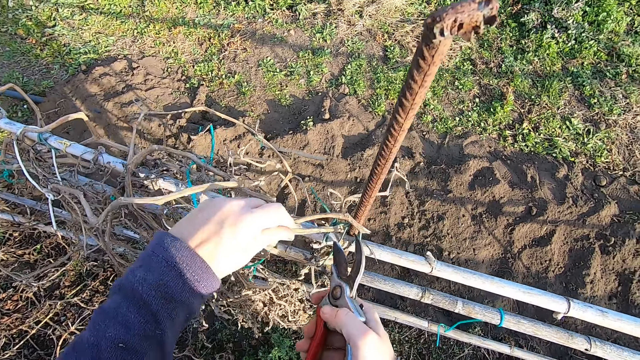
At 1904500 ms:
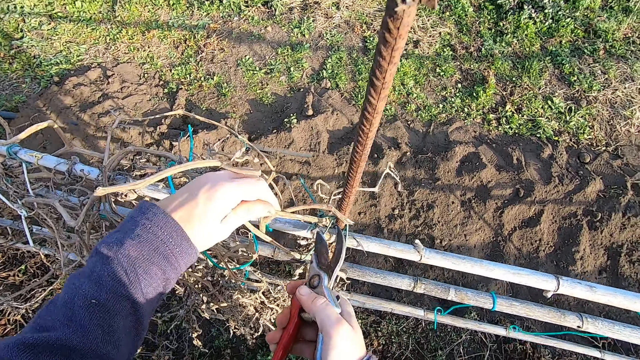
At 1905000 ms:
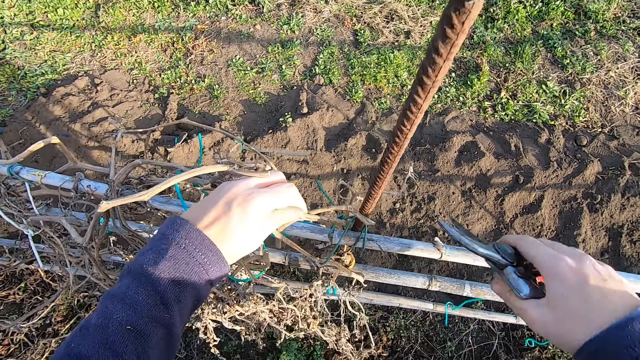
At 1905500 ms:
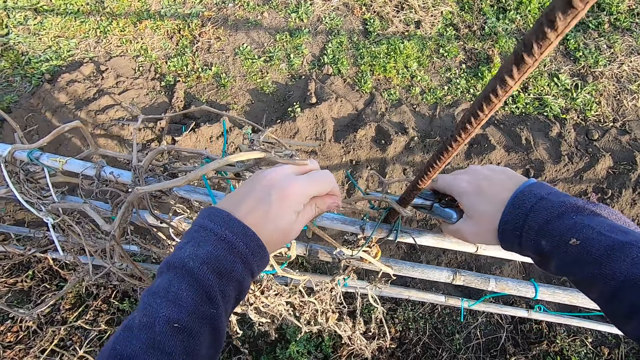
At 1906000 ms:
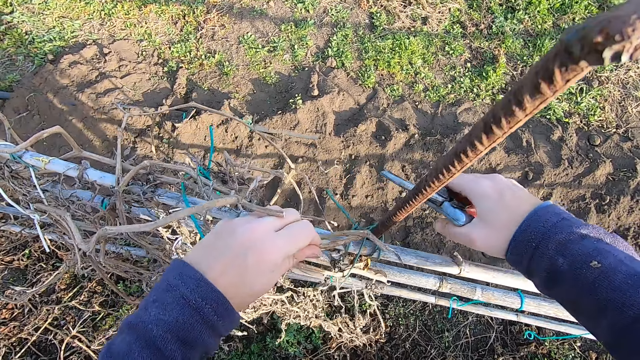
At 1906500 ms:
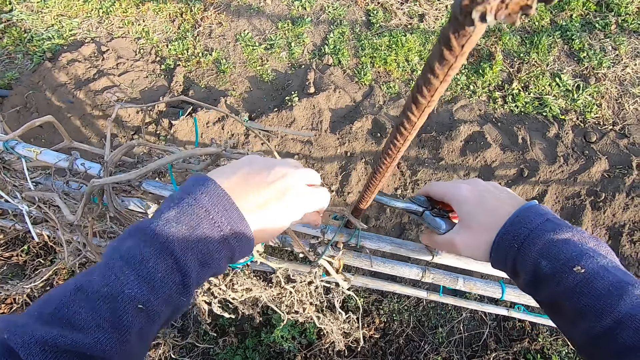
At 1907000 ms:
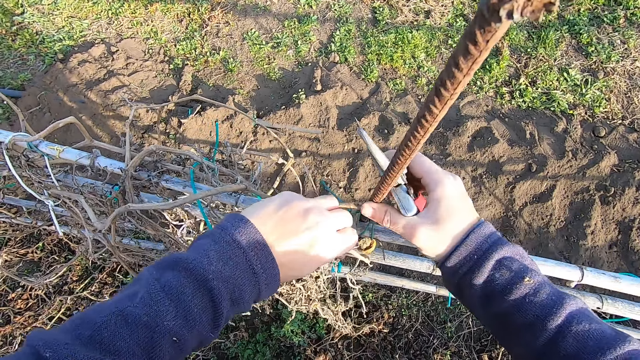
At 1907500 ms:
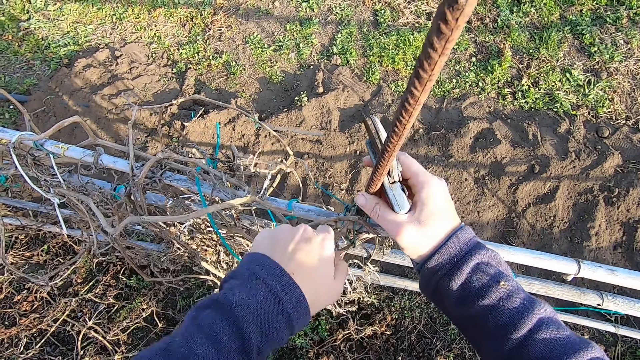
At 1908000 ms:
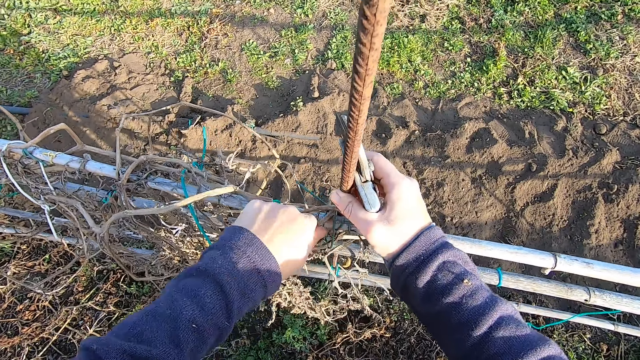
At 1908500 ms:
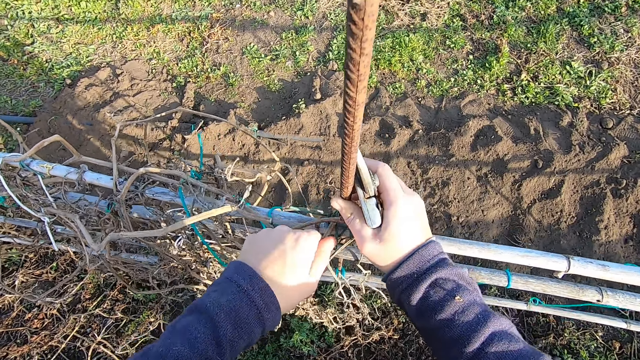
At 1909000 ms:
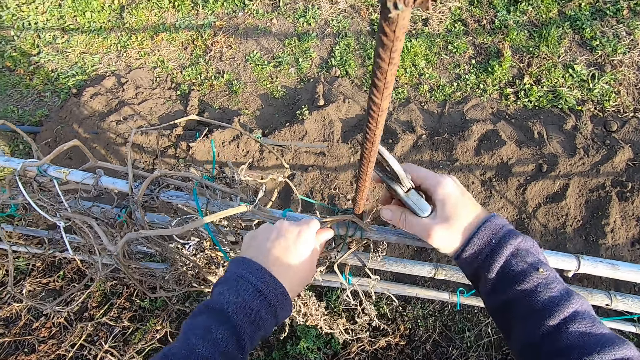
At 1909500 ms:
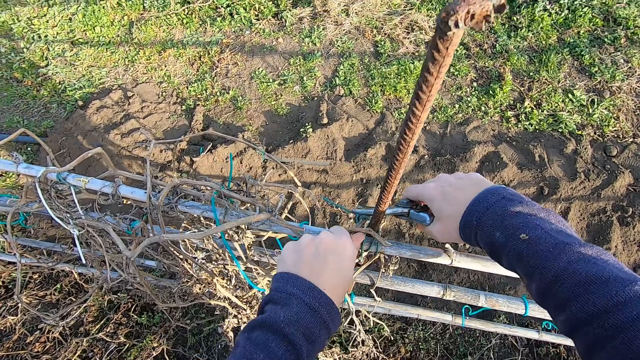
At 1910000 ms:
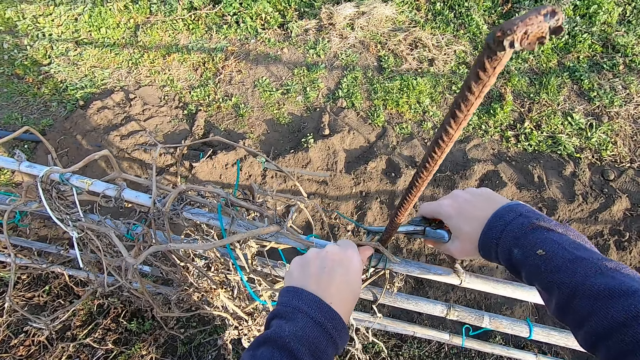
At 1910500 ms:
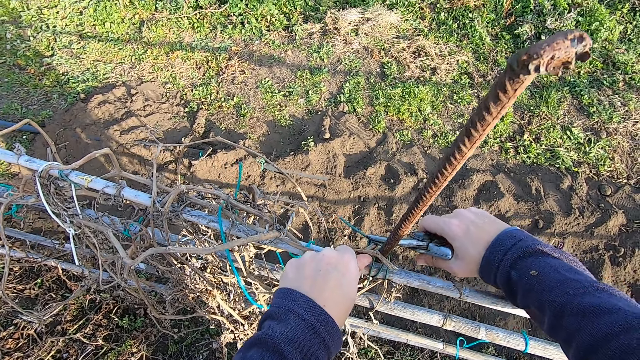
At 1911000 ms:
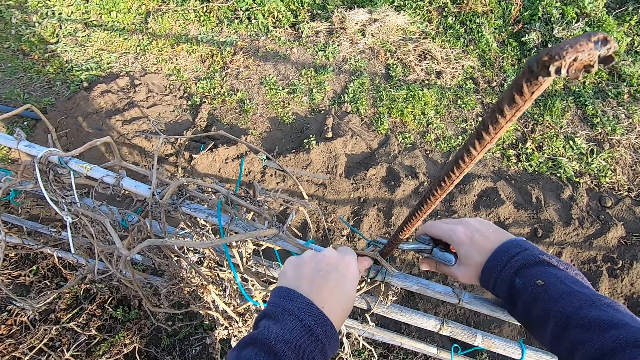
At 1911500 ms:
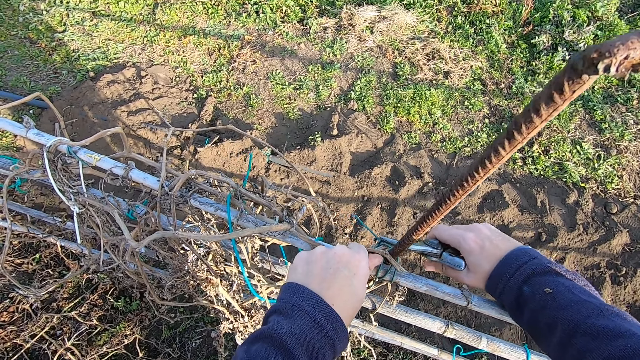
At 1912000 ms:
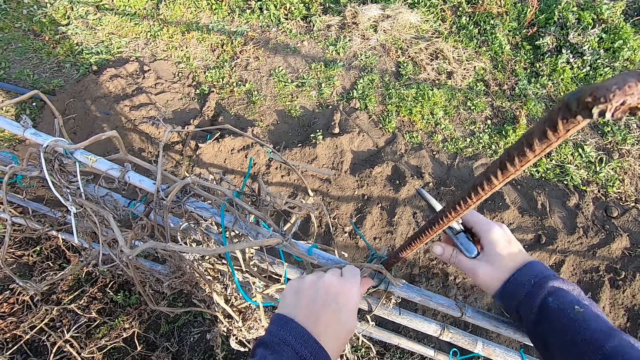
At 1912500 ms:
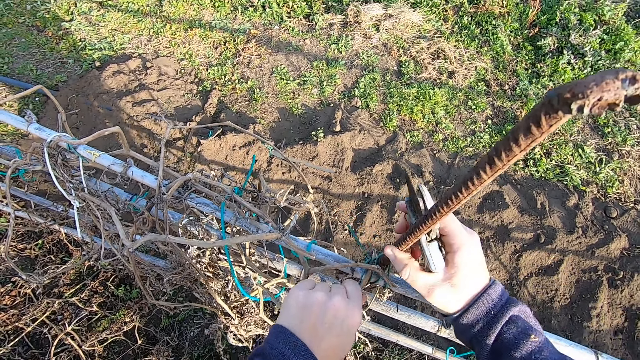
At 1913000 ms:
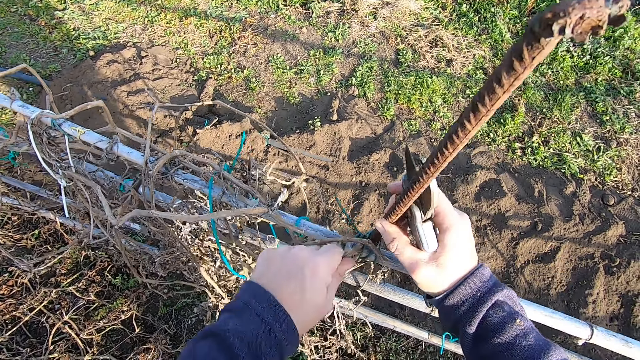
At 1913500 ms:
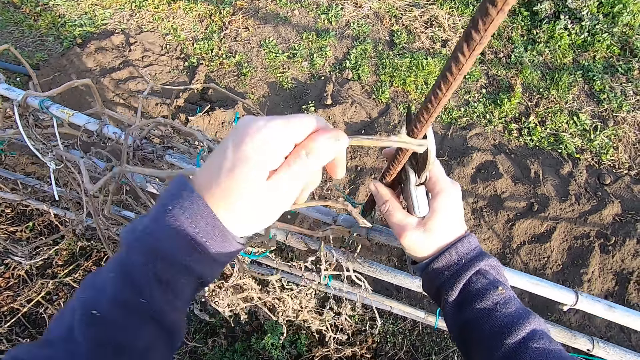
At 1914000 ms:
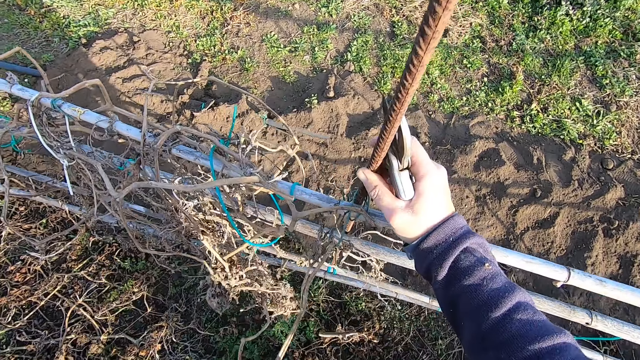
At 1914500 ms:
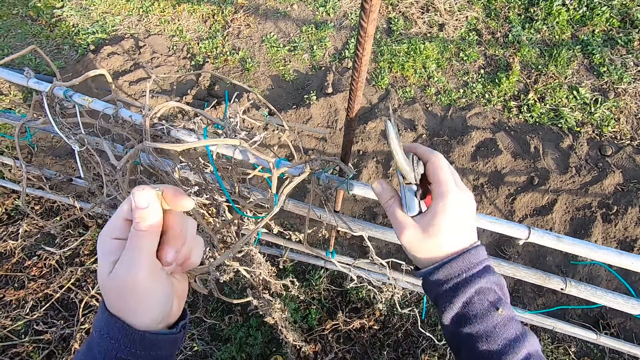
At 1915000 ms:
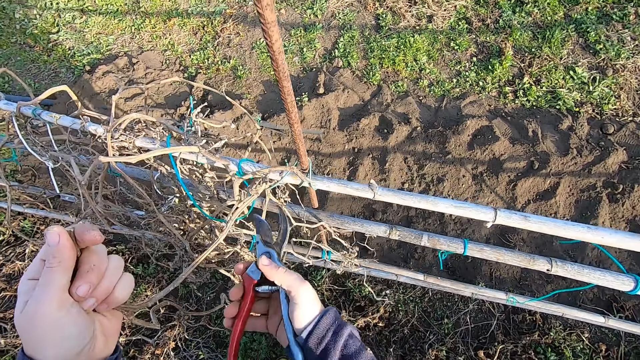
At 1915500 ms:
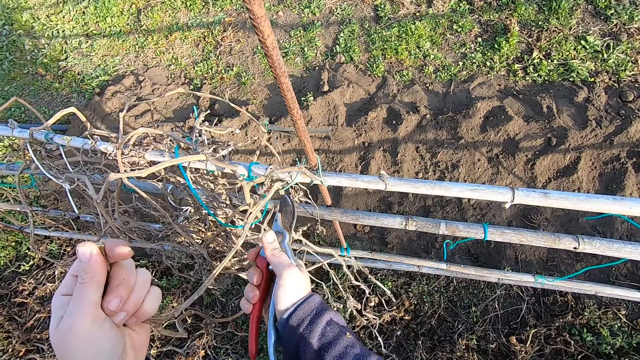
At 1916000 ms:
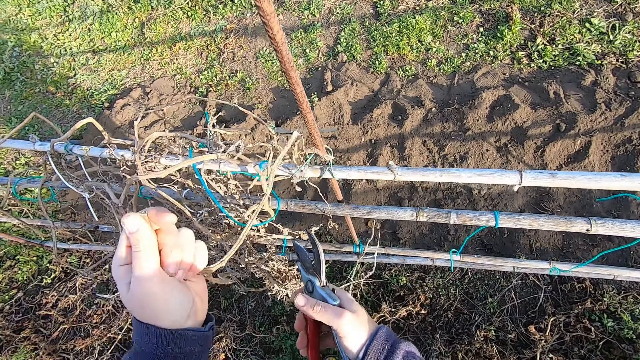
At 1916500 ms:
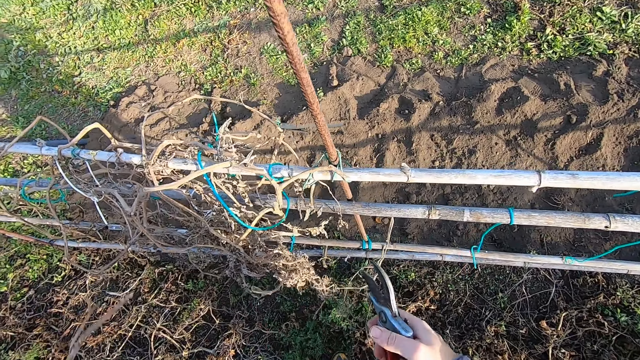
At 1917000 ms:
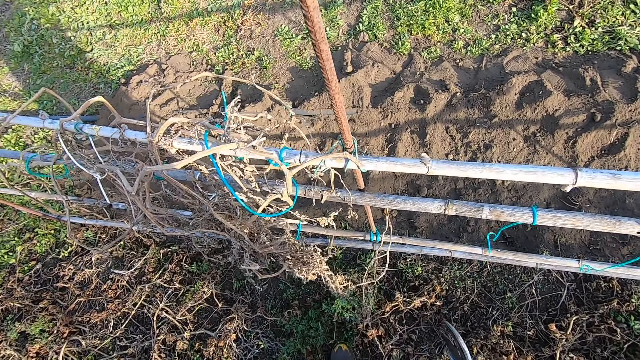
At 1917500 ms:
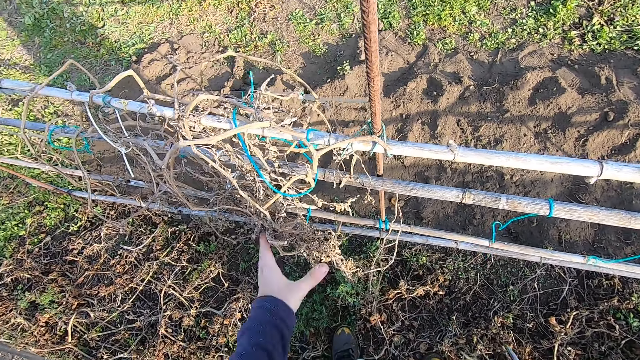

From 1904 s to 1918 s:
The camera wearer cuts off a dried plant or climber plant. He holds an iron rod with his right hand and pulls the dried plant from the bamboo fence. He cuts the climber plant with secateurs. He holds the dried plant with the pliers. He holds the iron rod with his right hand and pulls the dried plant from the bamboo fence. He breaks the climber plant and pulls the climber plant. He cuts off the dried plant from the bamboo fence with the secateurs. He lifts a piece of the climber plant.

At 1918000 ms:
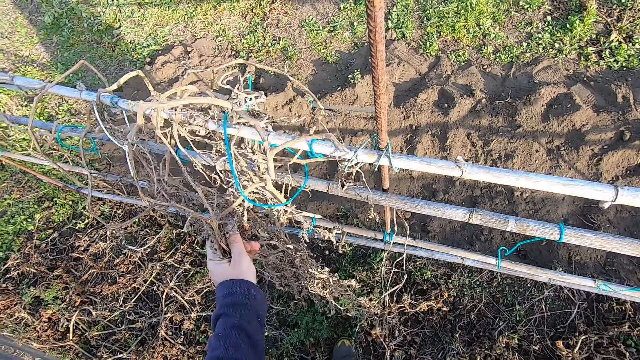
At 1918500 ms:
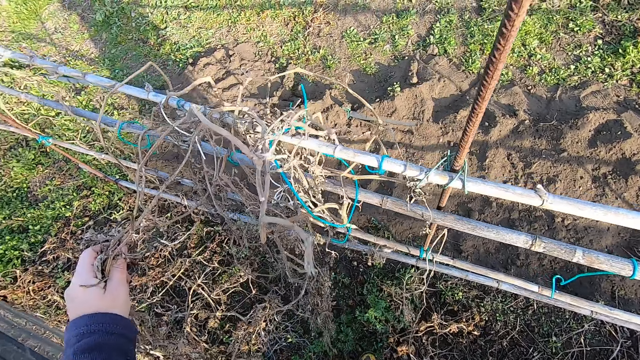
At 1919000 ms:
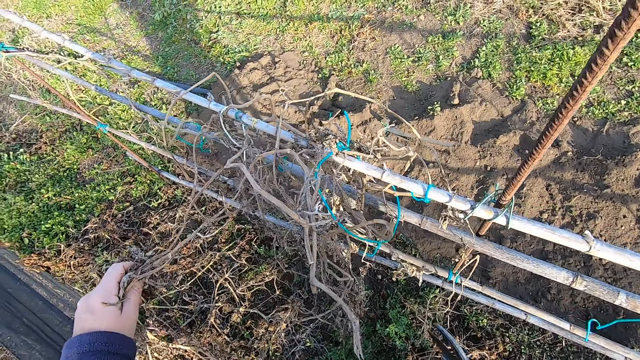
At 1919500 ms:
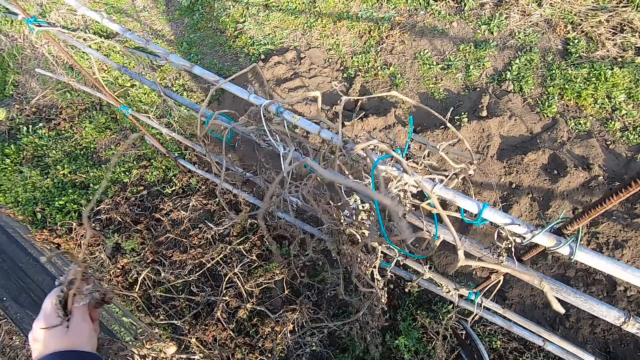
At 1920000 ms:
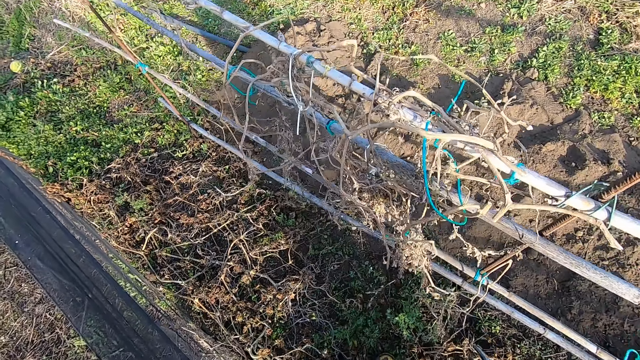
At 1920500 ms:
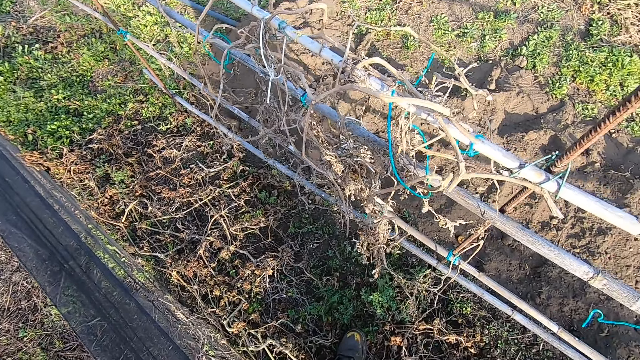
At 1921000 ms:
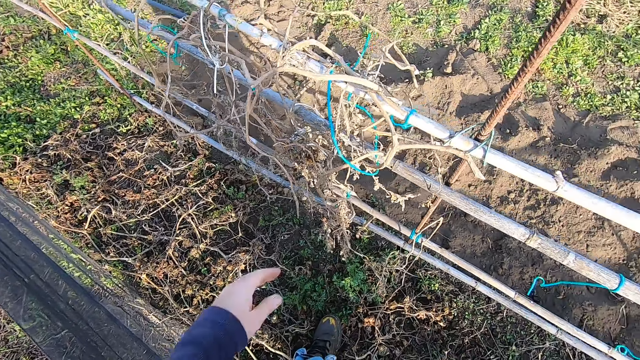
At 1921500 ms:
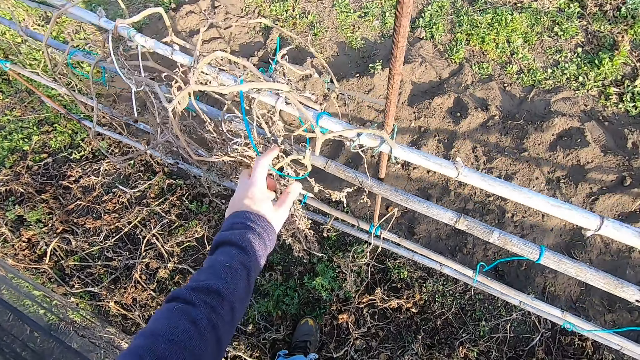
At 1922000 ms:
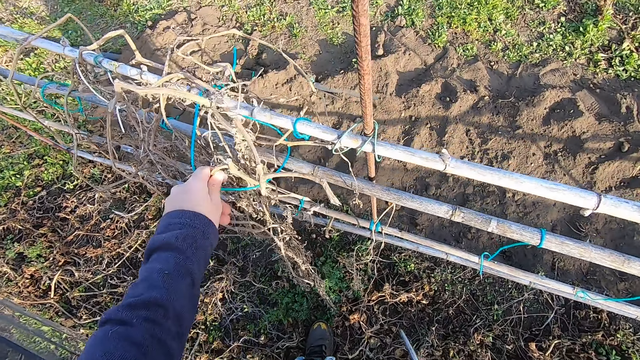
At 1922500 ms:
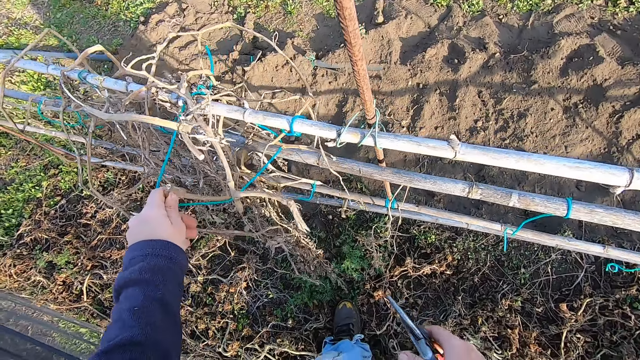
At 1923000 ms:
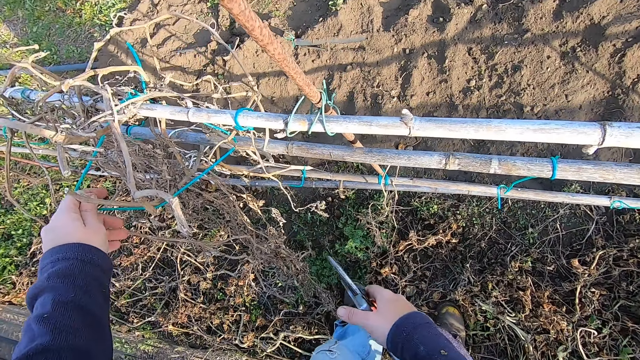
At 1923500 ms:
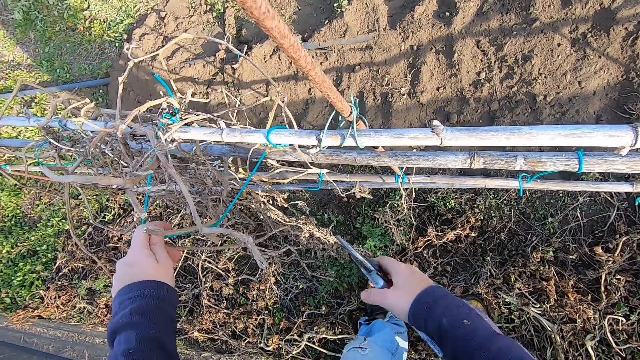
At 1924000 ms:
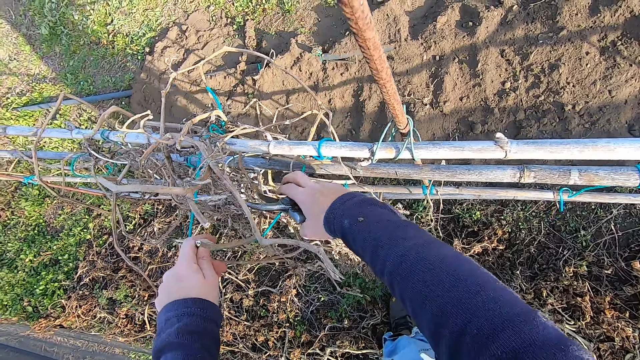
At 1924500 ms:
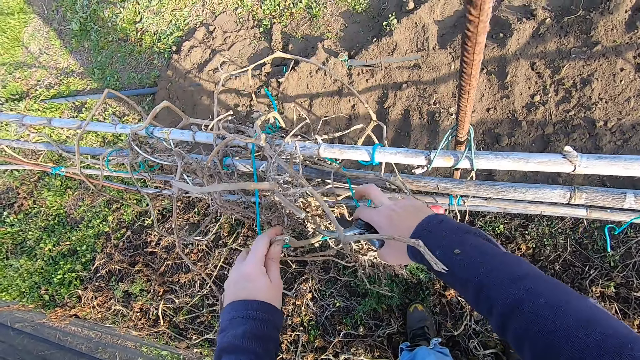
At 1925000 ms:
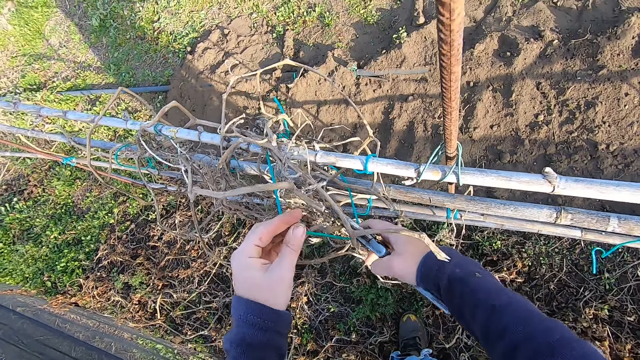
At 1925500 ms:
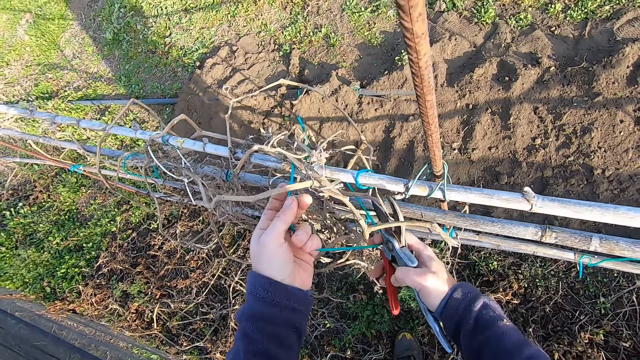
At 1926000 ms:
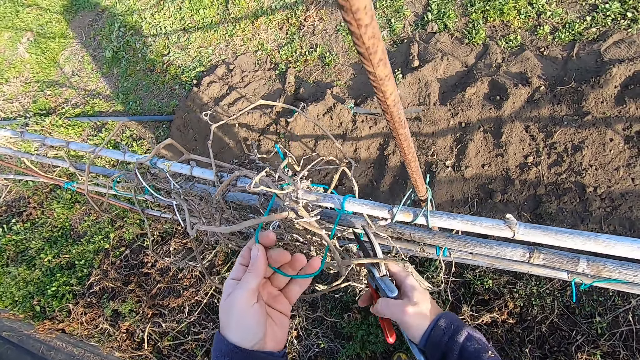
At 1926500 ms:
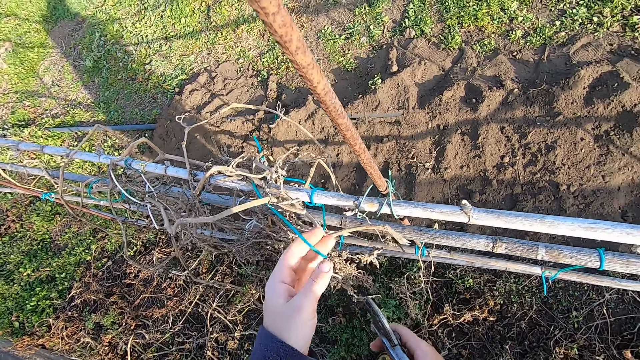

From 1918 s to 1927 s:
The camera wearer holds the climber plant. He pulls off the dried plant from the bamboo fence. He lifts a piece of the climber plant and breaks the climber plant. He stretches his hand towards the climber plant. He holds out a rope from the dried plant with his left hand. He holds the climber plant and lifts the climber plant. He holds out the rope with both hands.
